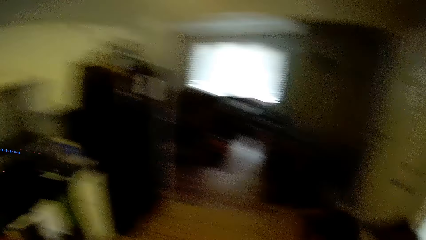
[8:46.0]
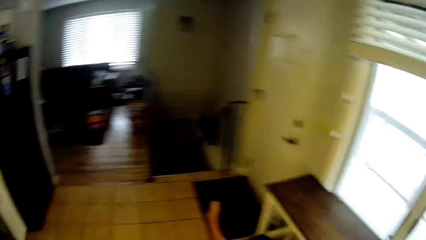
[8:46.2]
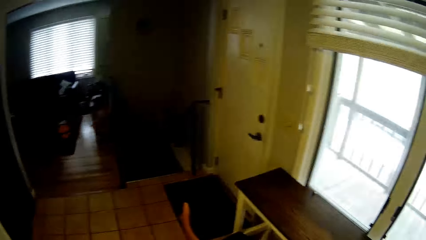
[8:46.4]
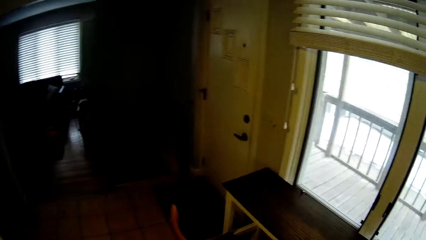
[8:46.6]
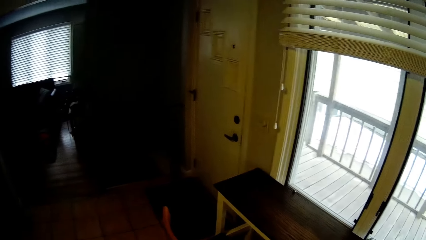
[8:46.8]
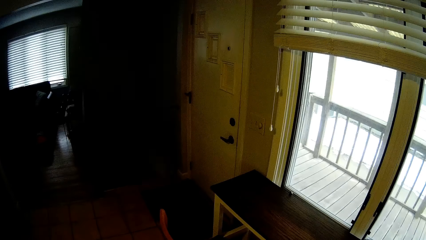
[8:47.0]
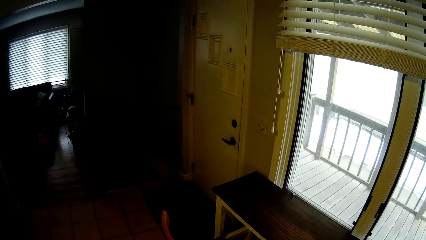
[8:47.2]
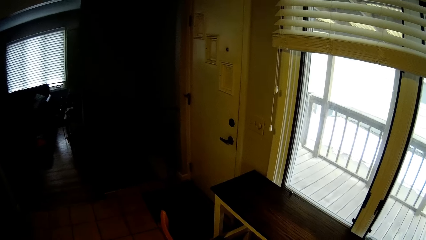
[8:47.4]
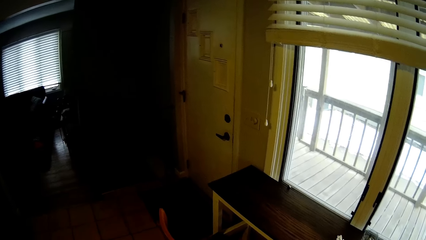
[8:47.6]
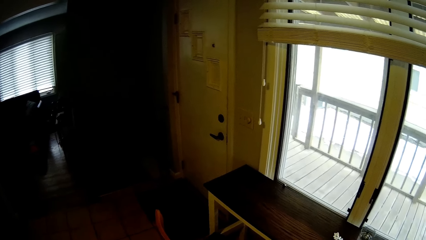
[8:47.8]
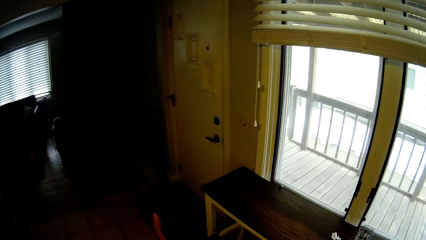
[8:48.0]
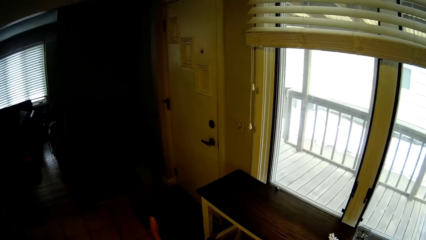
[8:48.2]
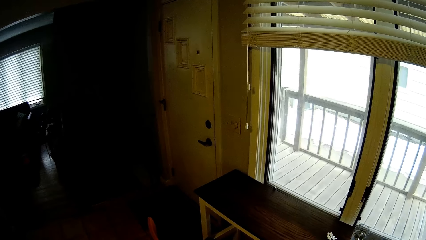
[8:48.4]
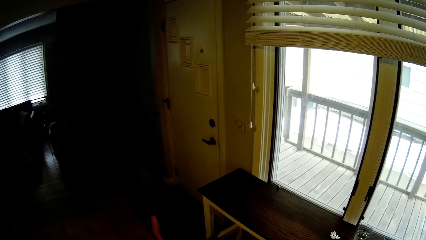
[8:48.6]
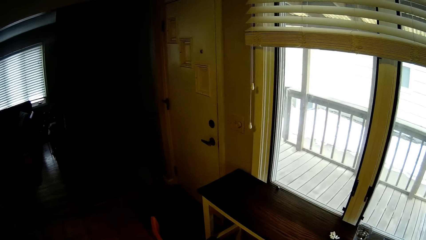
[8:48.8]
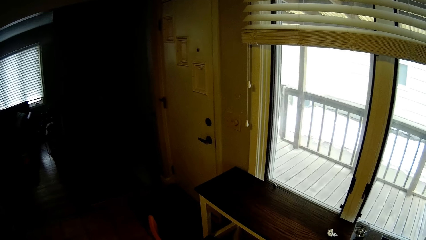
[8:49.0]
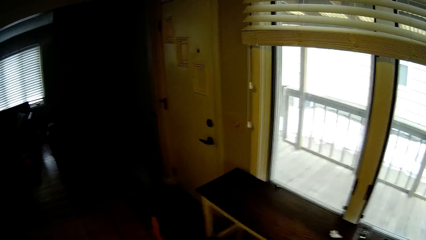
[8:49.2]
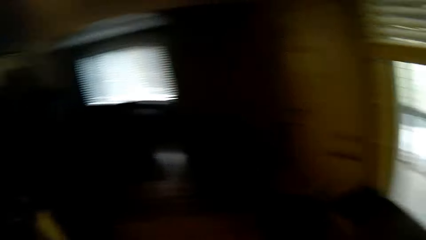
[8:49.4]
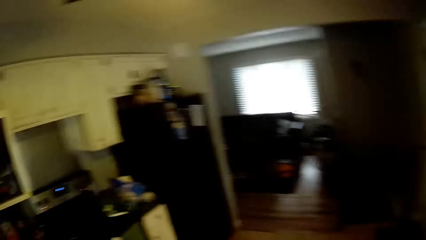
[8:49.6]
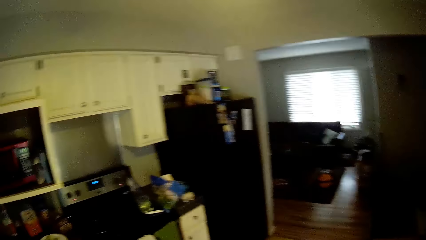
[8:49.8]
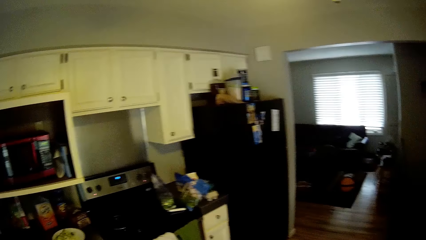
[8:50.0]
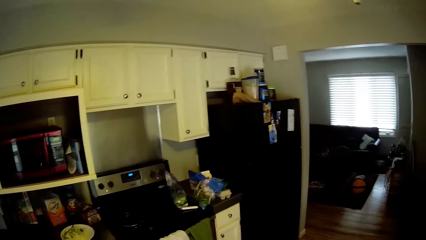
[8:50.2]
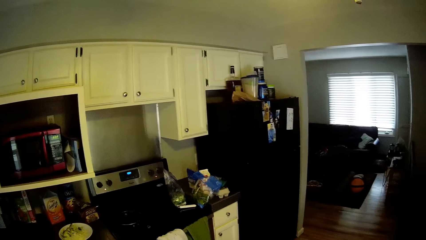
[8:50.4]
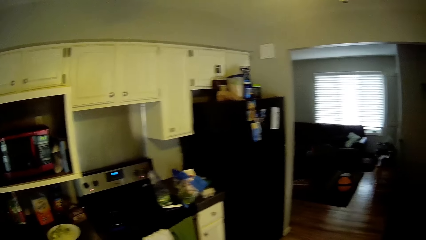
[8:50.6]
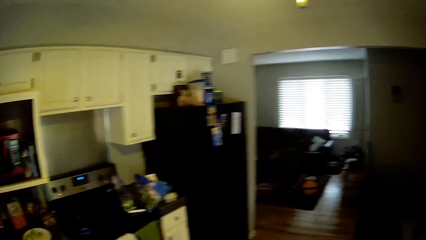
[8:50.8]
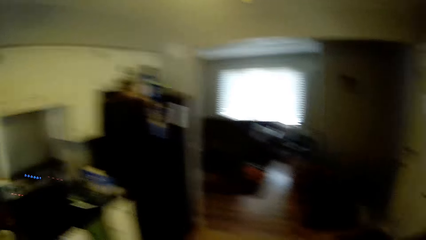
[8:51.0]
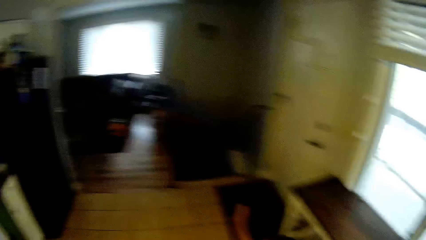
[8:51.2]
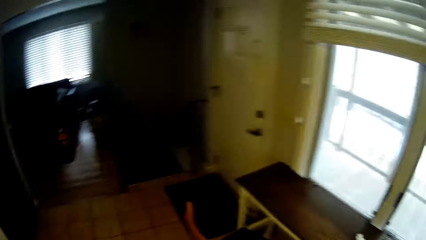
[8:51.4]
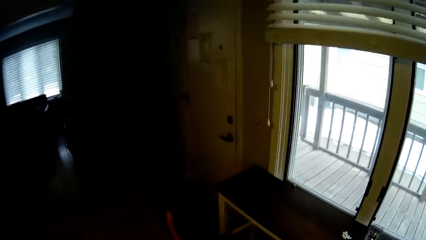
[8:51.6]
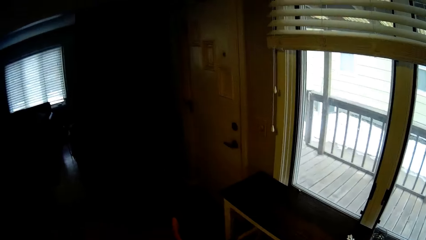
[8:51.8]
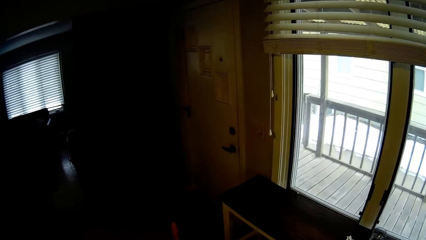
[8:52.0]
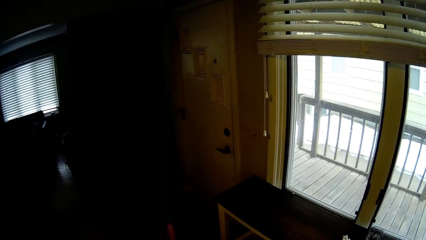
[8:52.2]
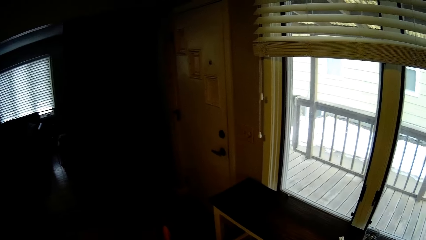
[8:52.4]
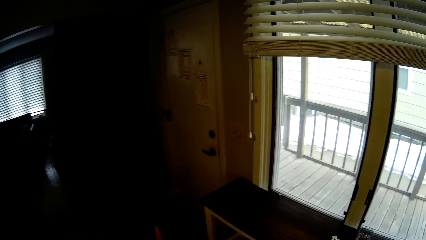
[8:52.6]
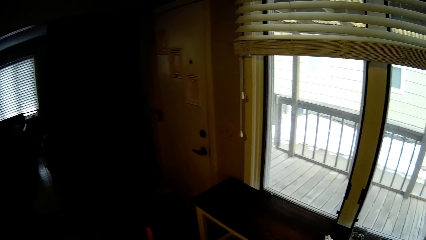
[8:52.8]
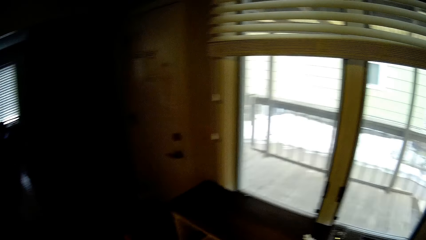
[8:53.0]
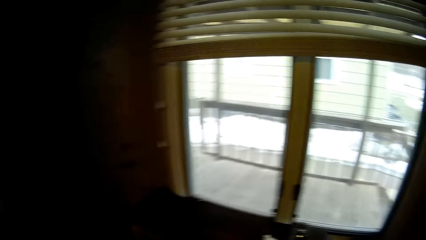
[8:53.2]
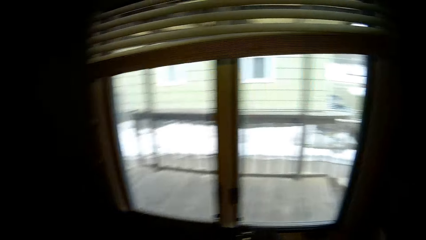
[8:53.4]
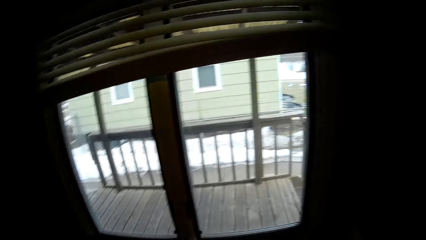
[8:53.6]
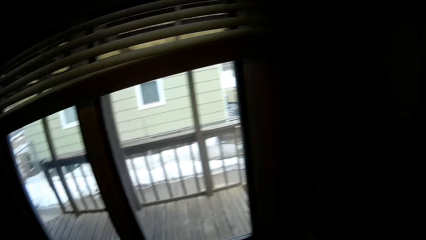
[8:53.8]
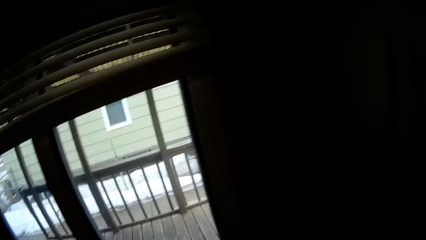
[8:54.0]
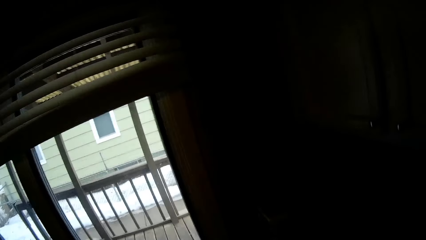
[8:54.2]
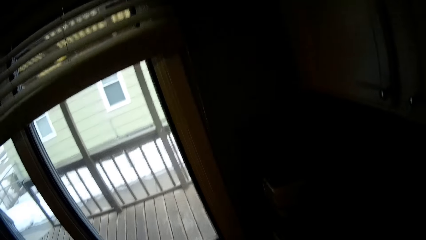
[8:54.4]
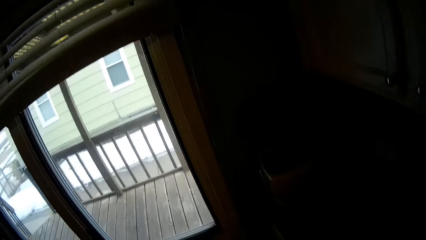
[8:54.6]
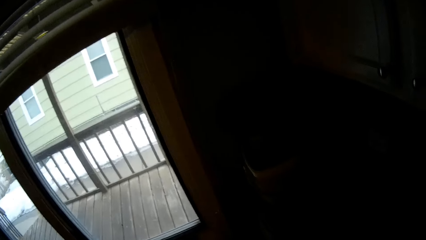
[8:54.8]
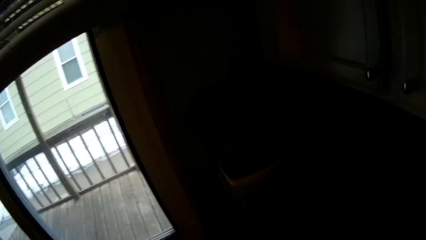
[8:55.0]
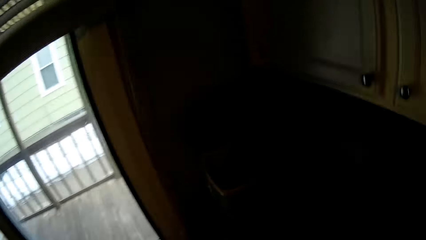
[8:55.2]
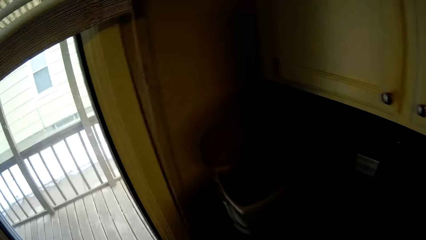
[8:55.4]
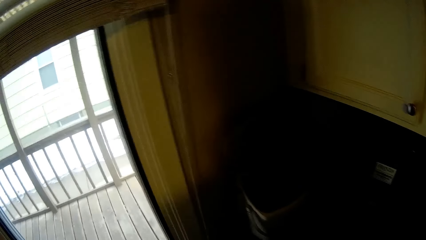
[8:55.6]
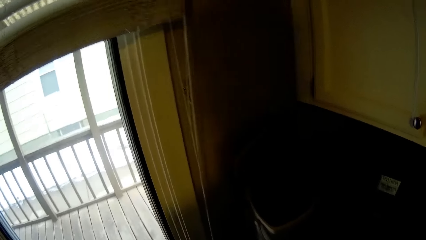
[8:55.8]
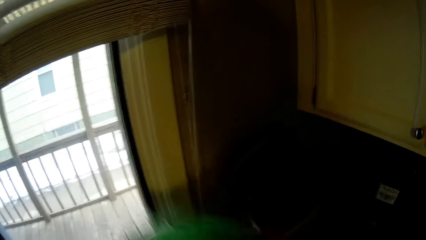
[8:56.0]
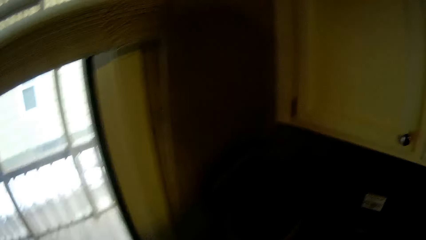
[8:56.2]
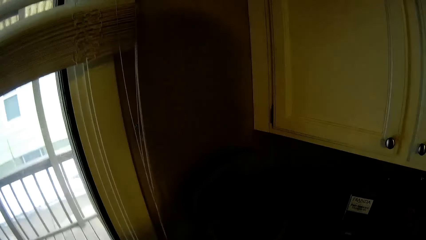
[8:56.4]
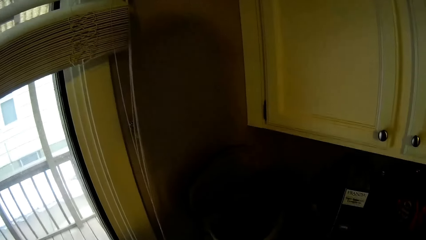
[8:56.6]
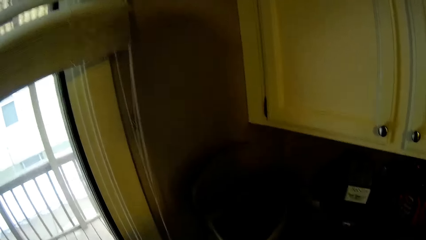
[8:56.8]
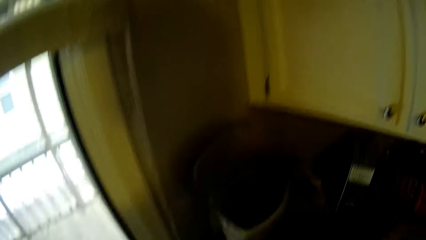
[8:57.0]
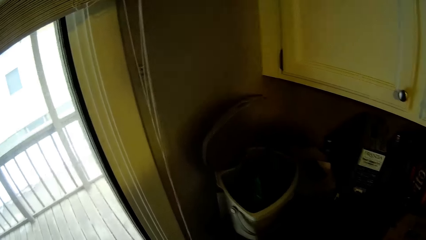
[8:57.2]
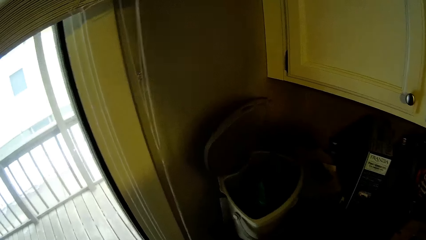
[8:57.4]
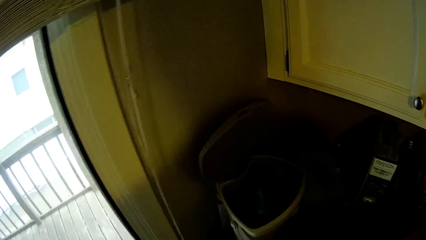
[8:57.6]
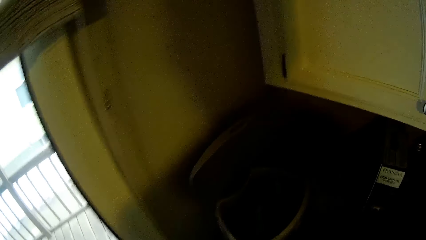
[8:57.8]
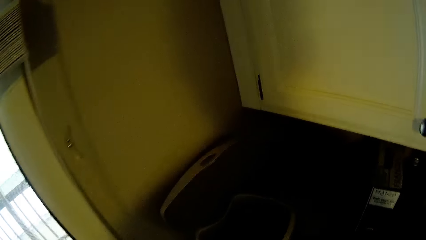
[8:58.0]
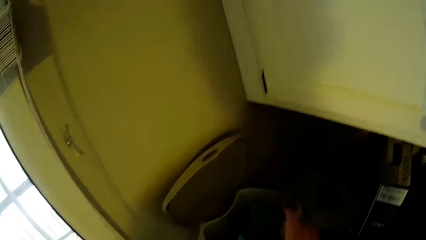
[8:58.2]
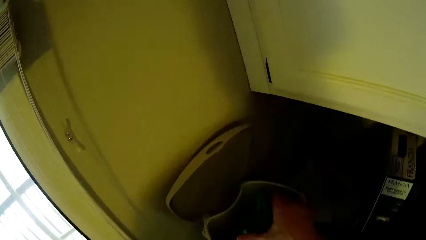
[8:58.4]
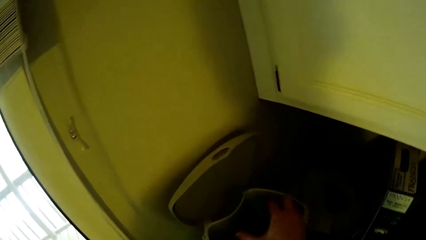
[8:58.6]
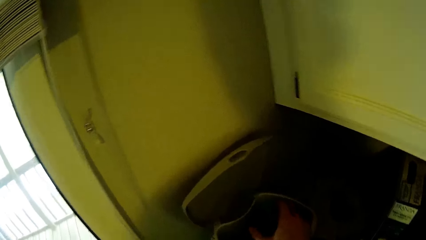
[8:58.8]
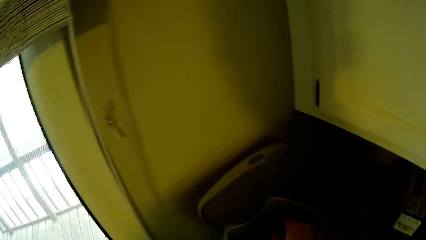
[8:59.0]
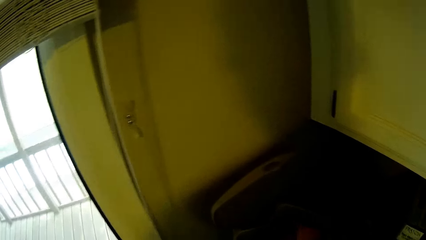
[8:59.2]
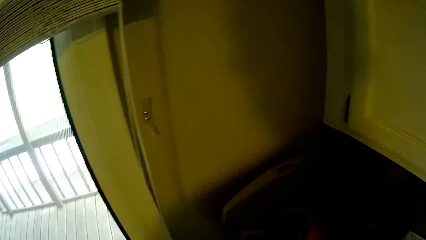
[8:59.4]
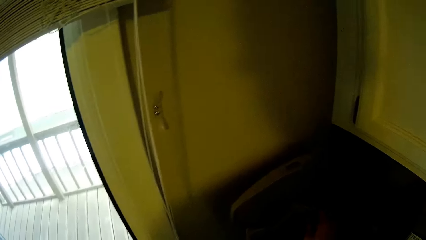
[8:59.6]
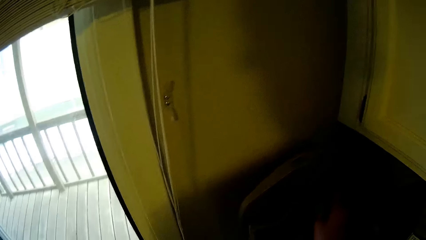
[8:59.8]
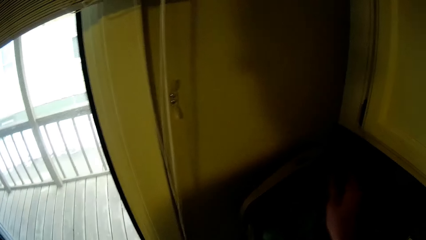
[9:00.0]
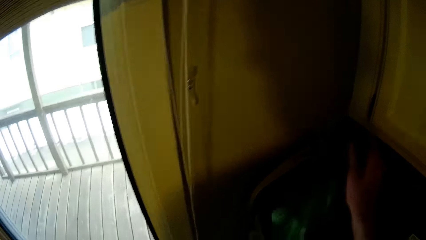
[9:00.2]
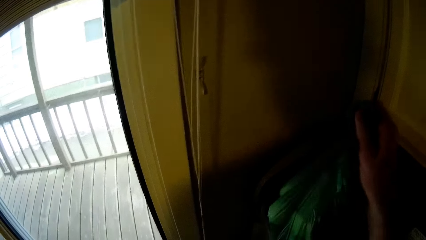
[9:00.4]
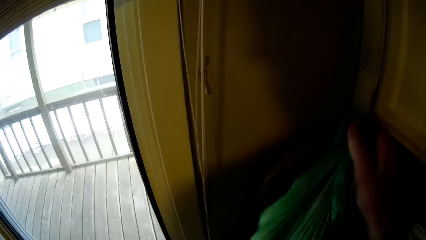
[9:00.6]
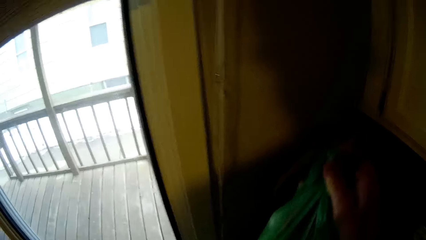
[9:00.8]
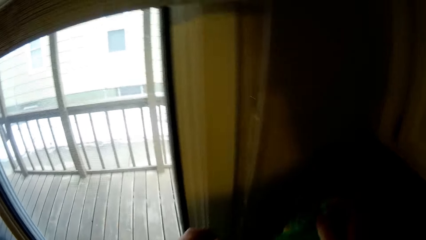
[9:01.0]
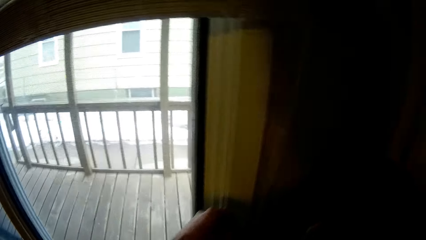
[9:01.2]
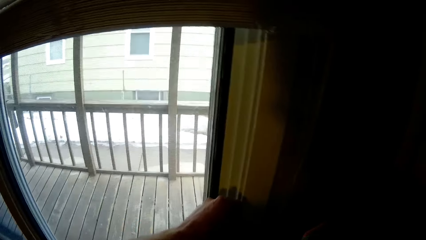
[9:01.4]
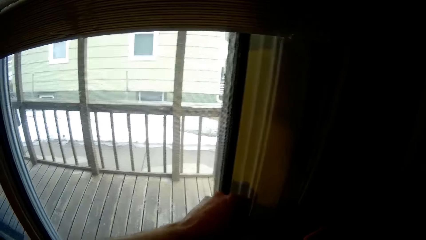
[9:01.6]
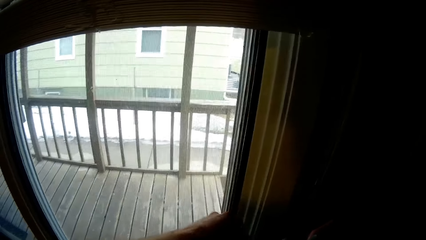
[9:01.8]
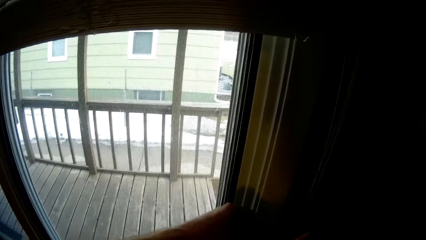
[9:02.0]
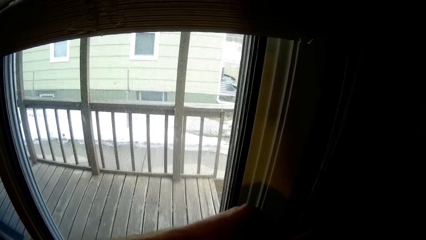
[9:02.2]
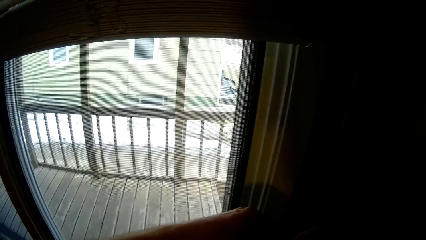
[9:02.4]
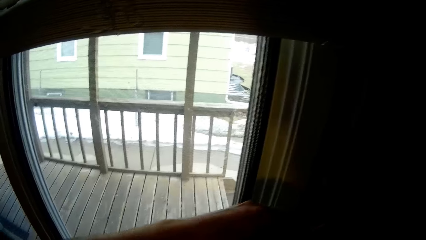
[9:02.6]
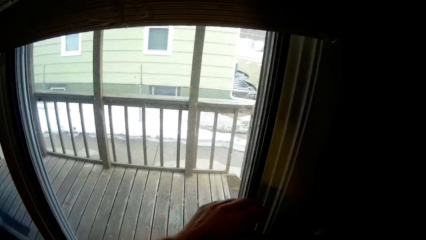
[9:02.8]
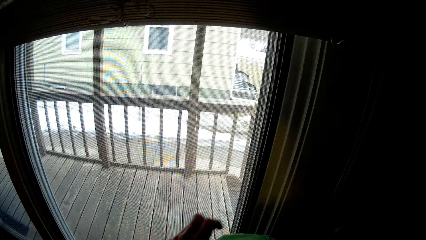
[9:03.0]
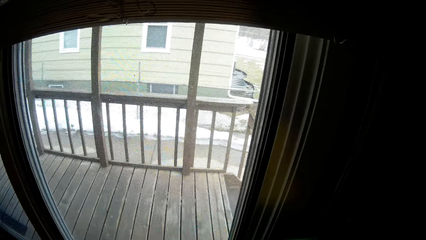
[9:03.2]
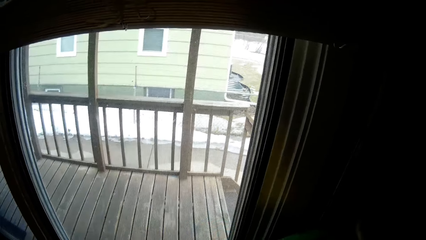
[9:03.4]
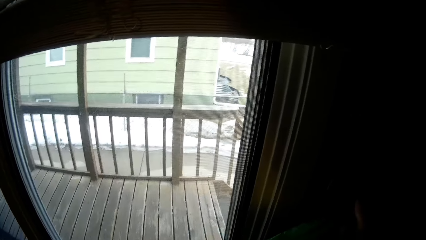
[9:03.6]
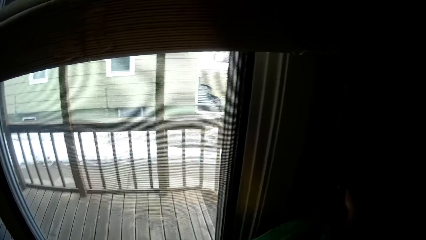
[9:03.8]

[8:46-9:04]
The camera wearer stares around the house. He turns to the countertop edge. He shakes a plastic bag. He picks the nylon of fruits from the bucket or bin with his right hand. He ties the bag out of the bin. He touches the window with his left hand.
